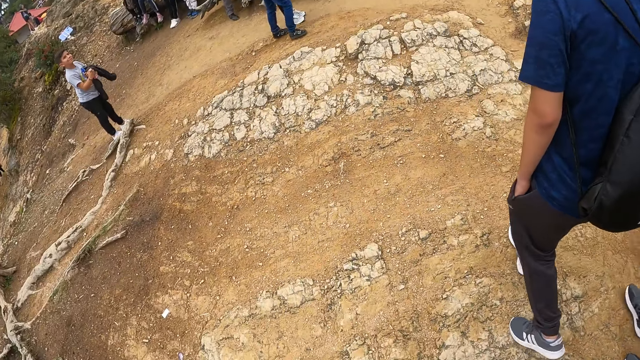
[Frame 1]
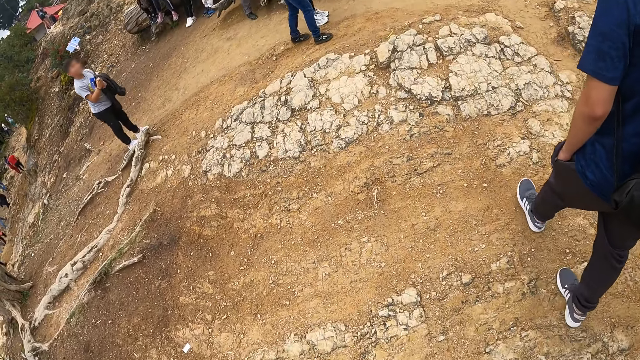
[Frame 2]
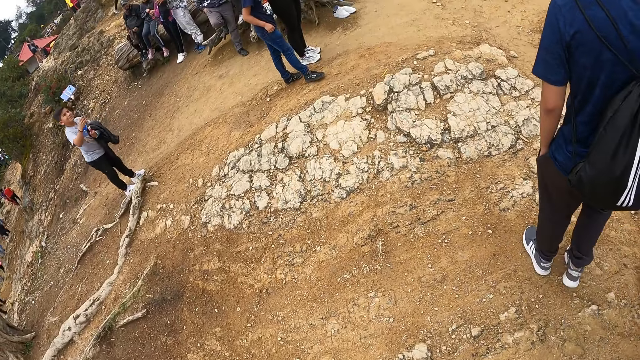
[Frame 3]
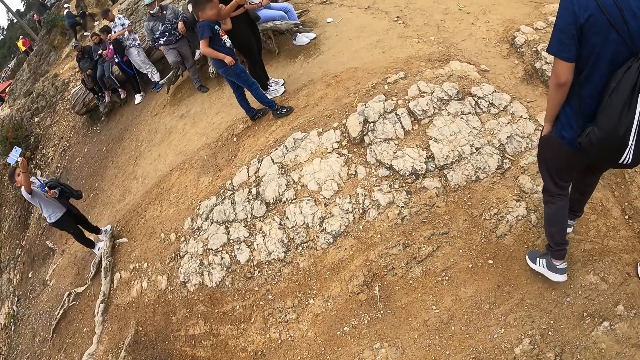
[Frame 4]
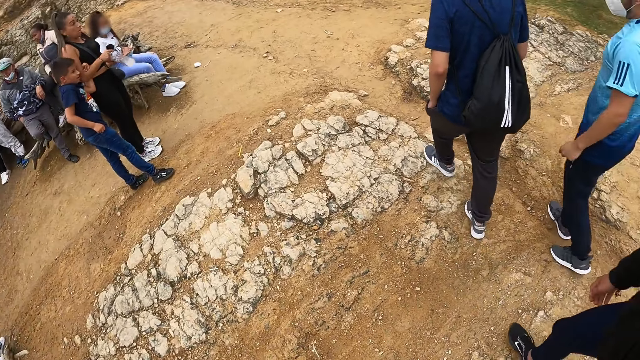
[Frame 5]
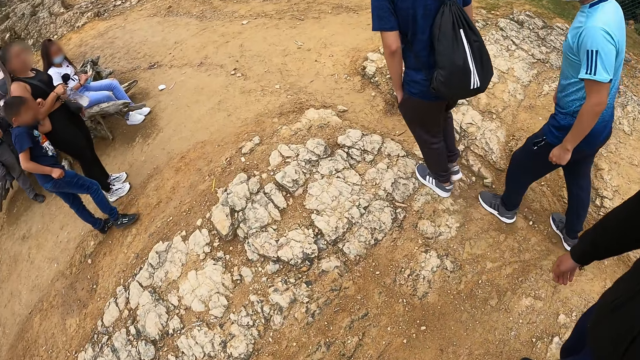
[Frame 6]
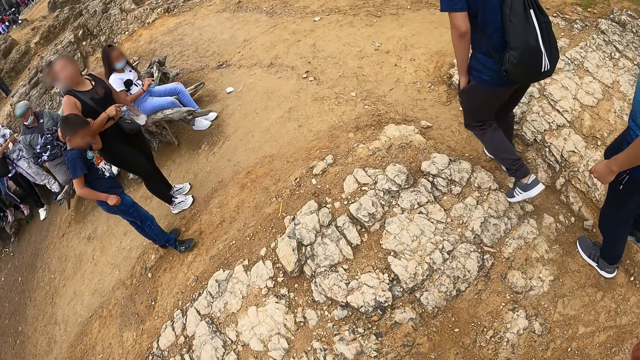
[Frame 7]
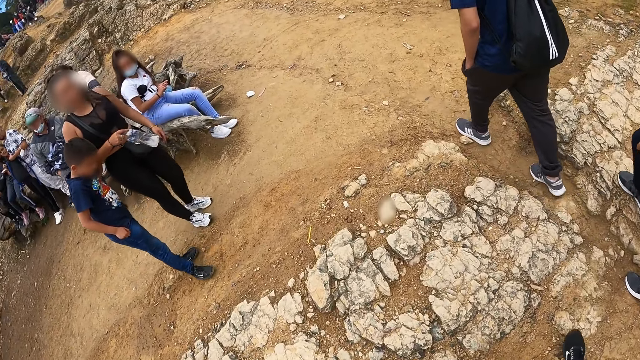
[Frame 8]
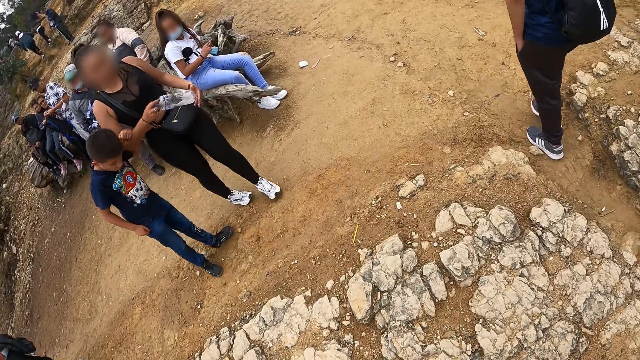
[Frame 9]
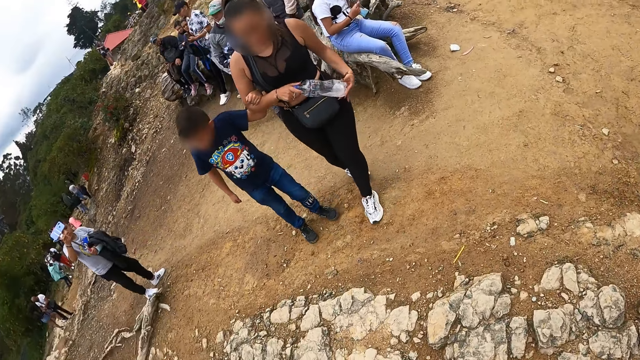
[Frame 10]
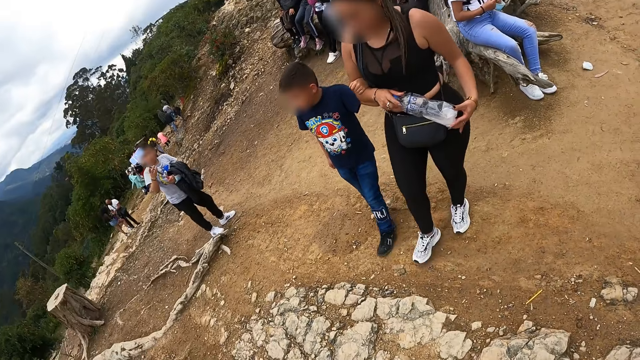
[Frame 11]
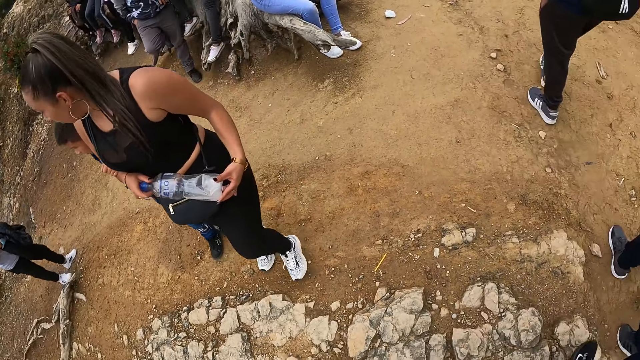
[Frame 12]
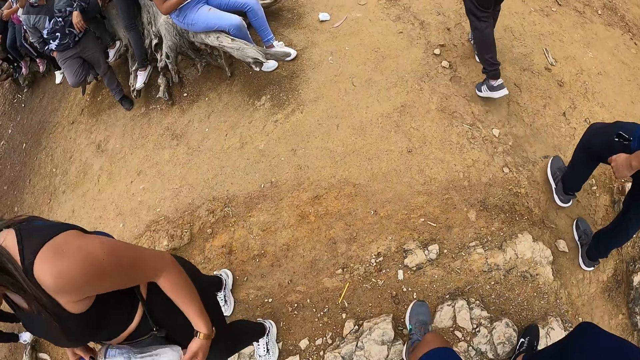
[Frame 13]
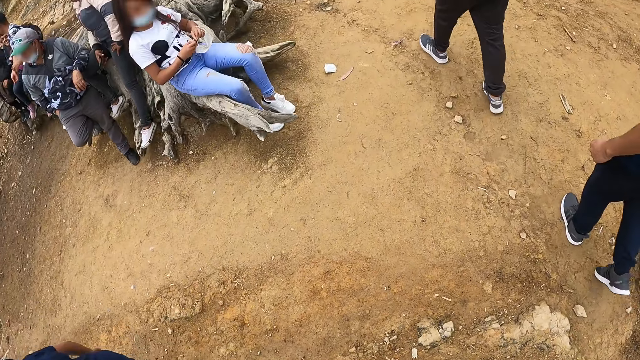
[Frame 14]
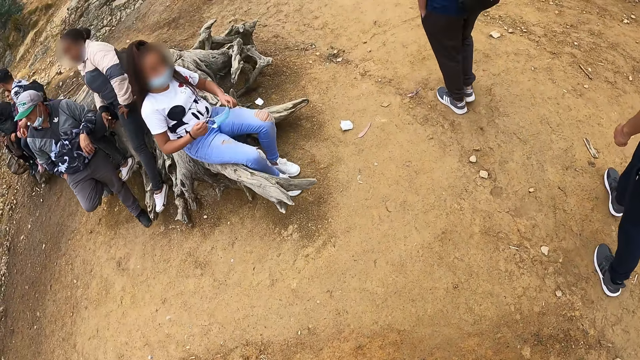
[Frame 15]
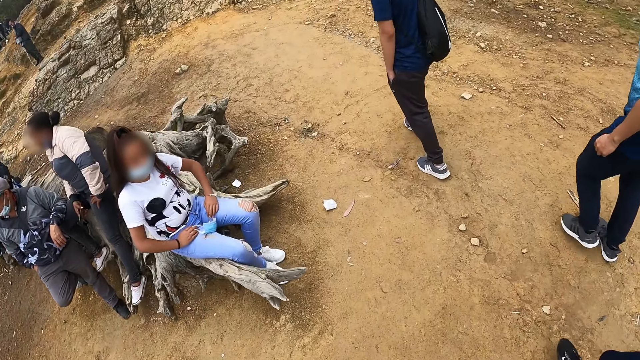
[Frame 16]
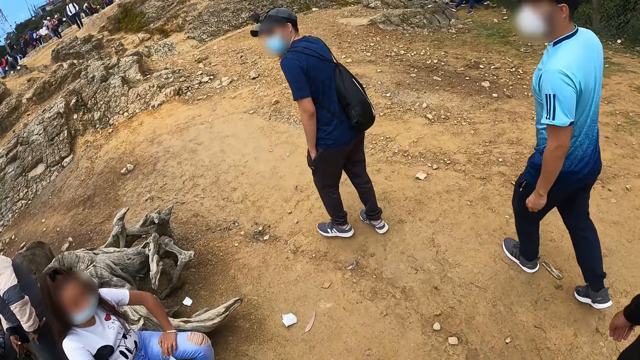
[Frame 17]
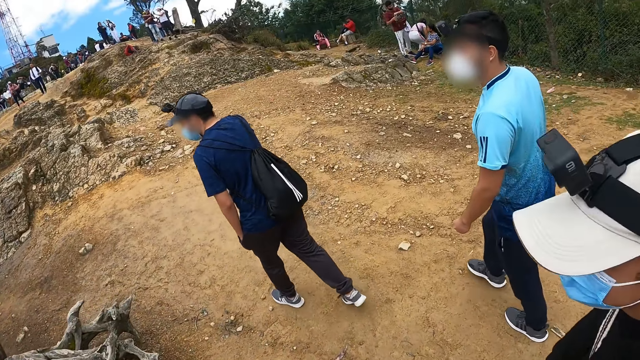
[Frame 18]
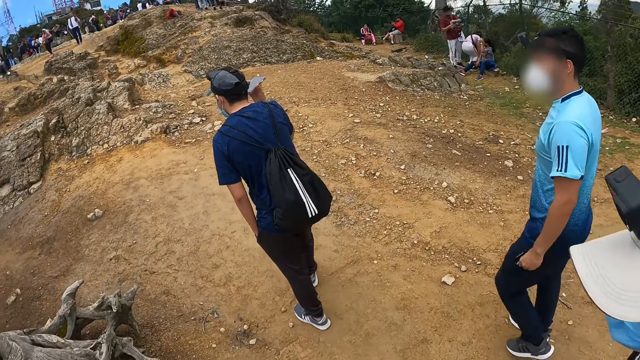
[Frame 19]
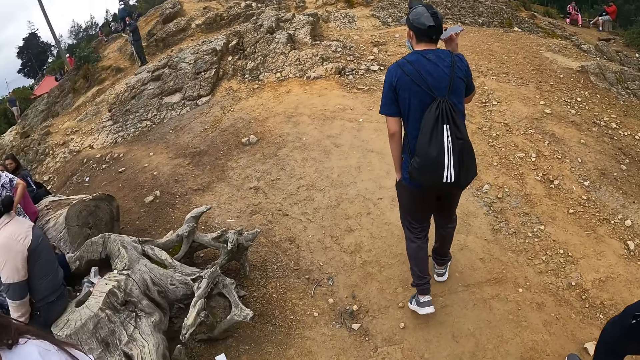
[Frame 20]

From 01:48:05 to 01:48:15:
The camera wearer looks around the park. They look around the park again. They walk around the park with three men.

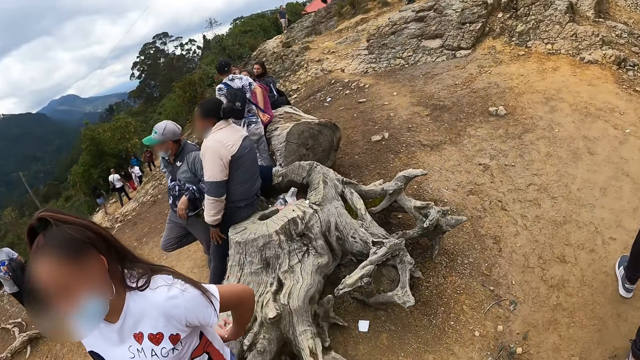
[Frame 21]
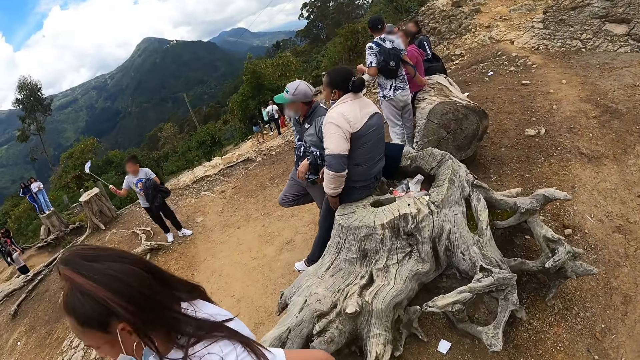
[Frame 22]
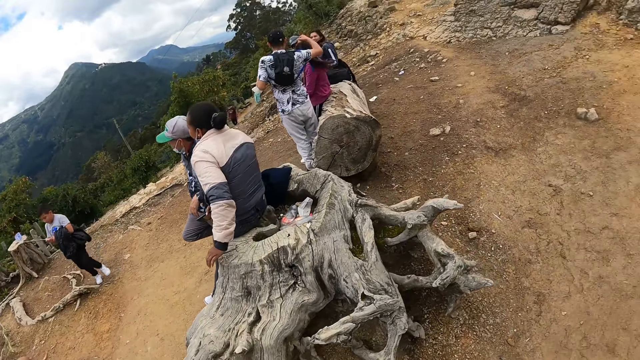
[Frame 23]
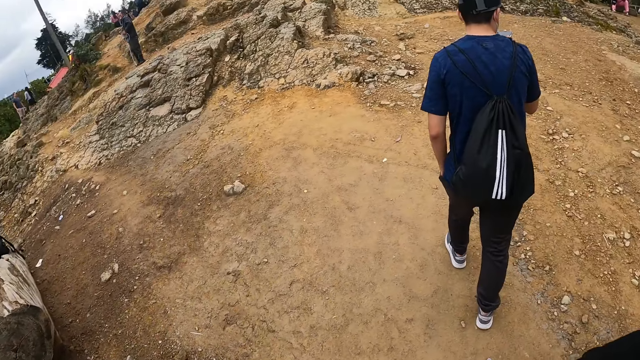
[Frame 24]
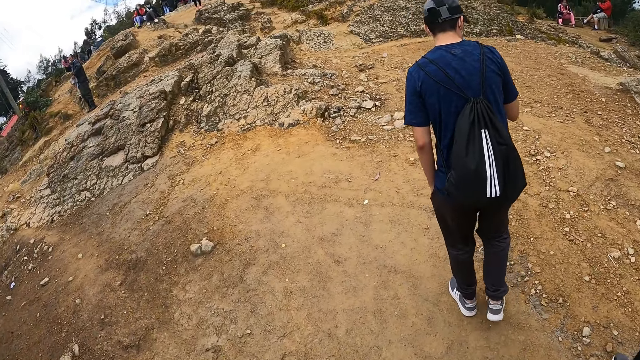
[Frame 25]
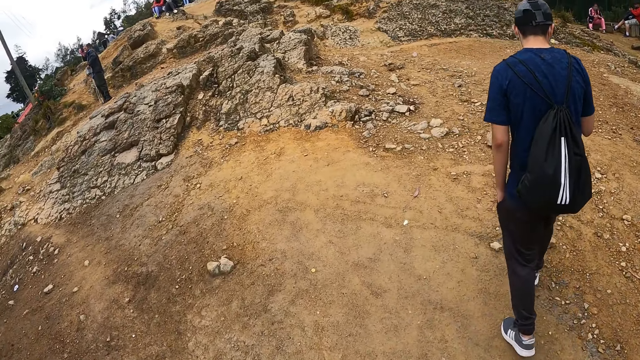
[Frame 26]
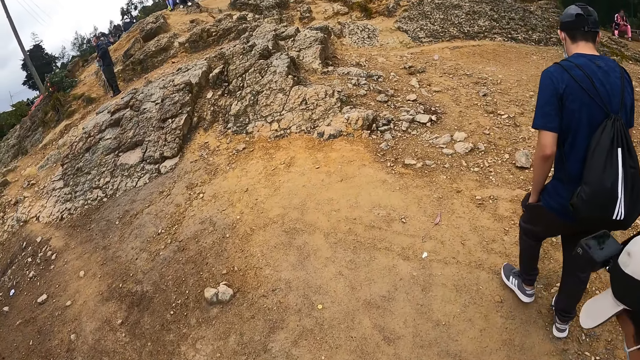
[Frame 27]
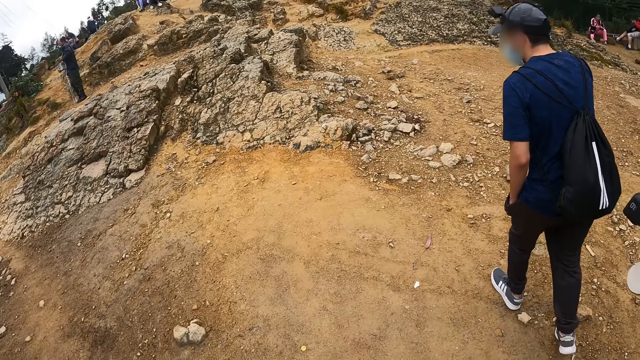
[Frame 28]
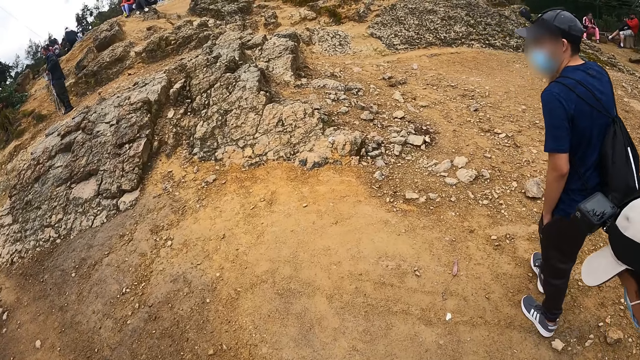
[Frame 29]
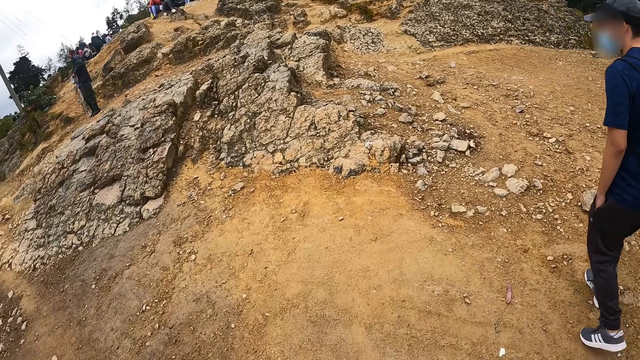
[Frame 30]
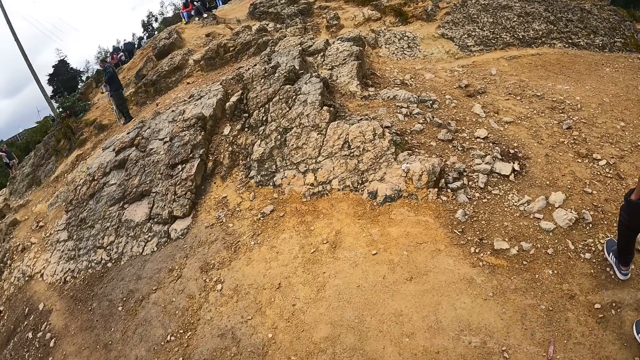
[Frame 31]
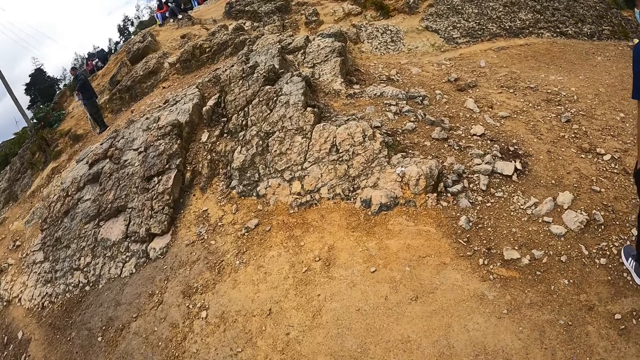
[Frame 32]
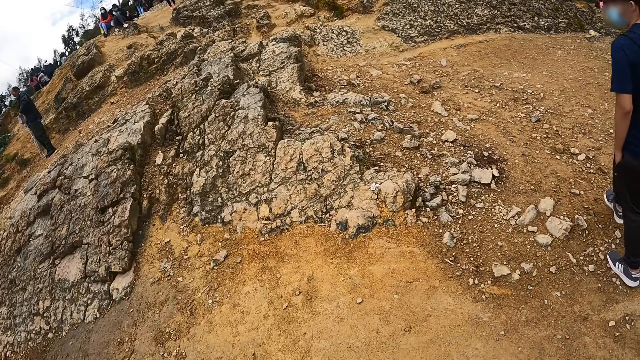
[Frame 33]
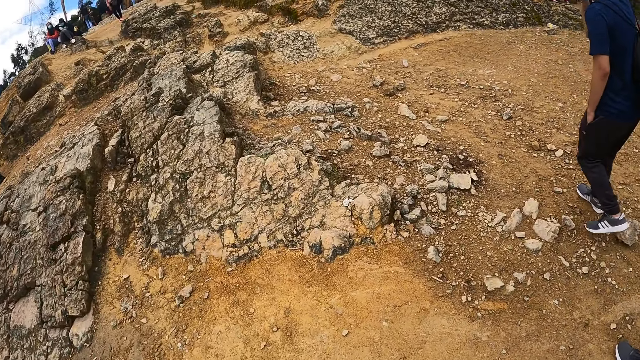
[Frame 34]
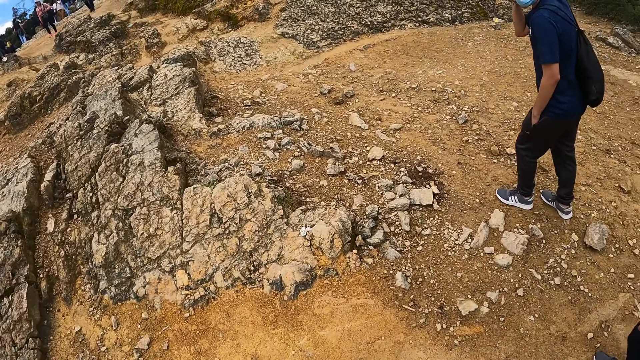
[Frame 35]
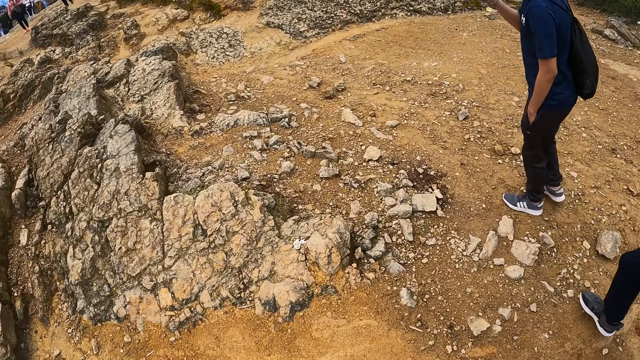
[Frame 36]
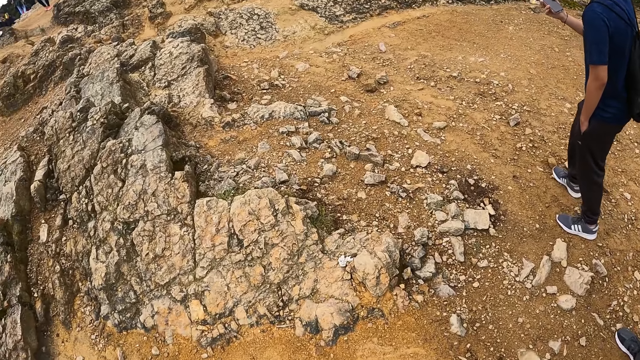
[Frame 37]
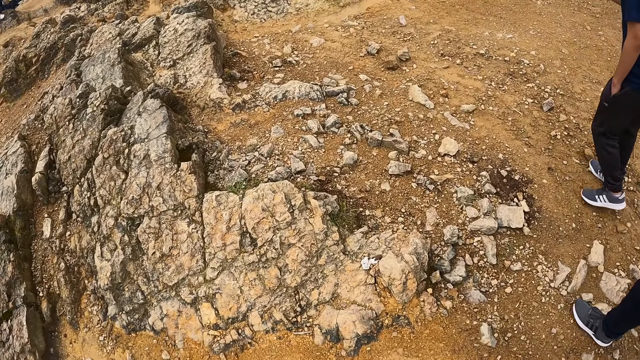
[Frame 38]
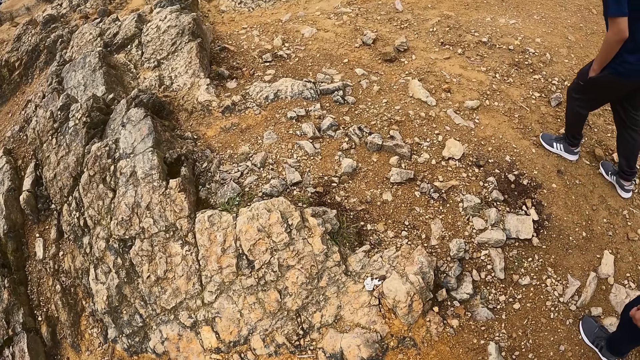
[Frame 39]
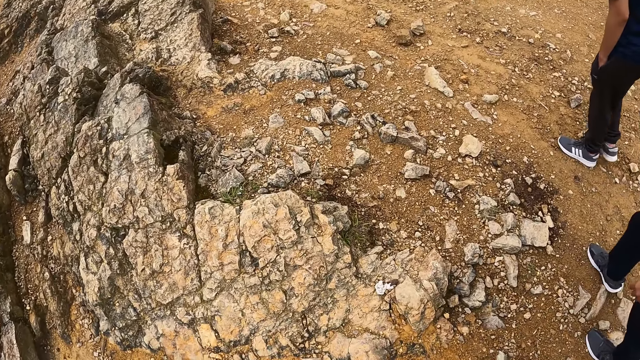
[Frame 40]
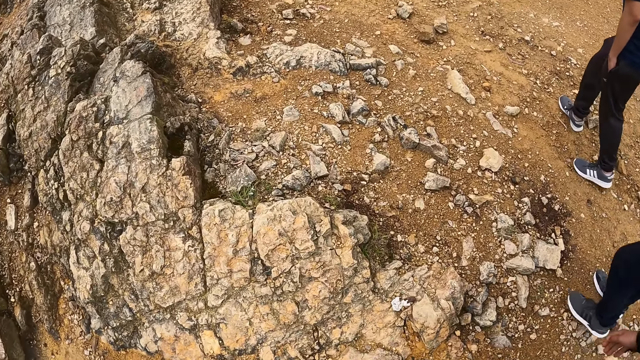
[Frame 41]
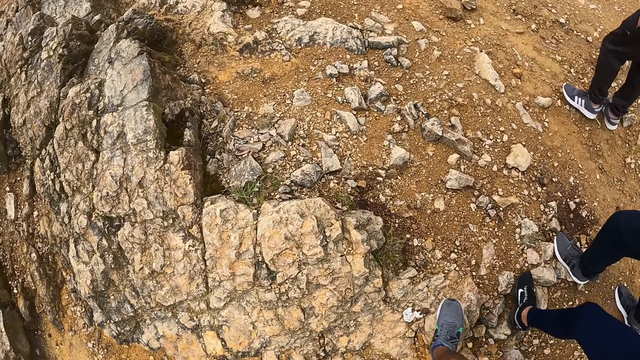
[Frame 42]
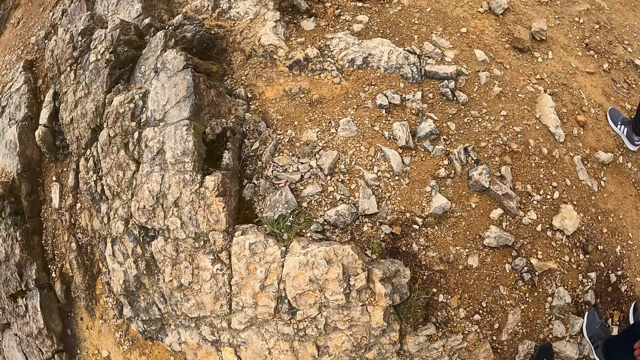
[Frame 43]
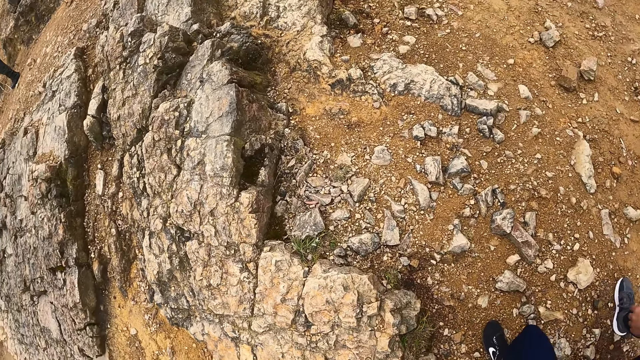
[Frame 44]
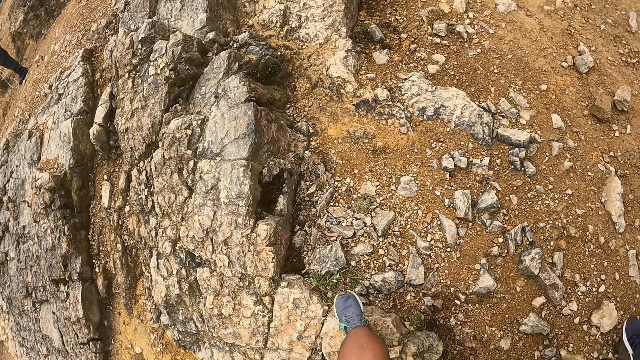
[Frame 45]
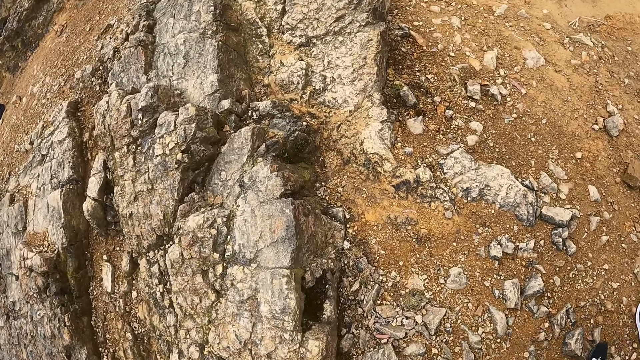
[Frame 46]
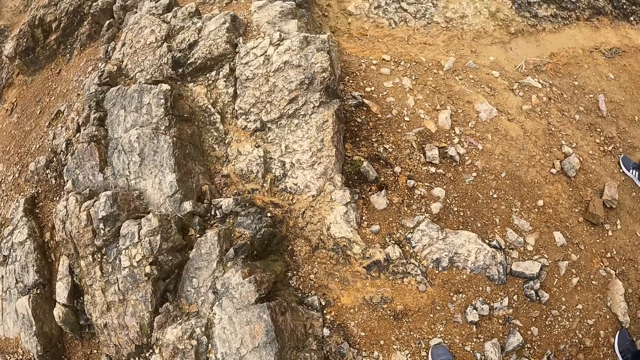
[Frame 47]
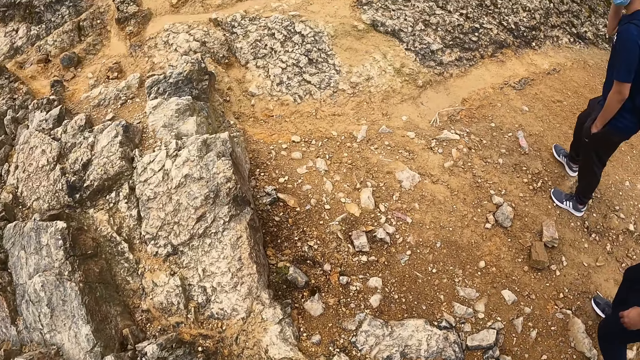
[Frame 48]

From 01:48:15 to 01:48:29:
The camera wearer looks around the field. They walk on the field. They climb the hill with three men.
